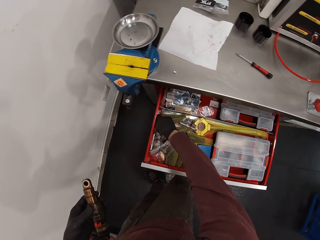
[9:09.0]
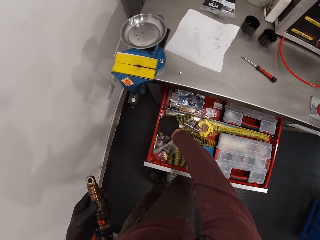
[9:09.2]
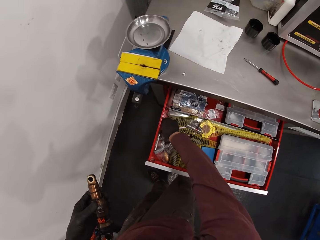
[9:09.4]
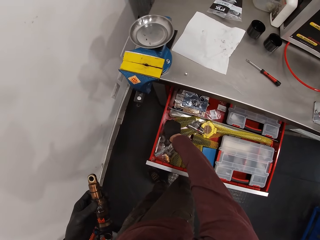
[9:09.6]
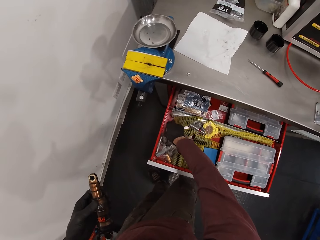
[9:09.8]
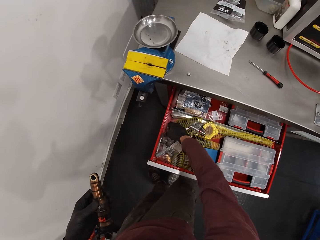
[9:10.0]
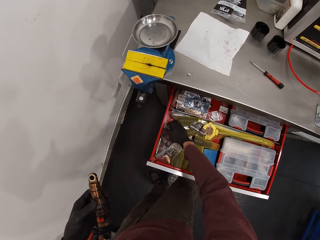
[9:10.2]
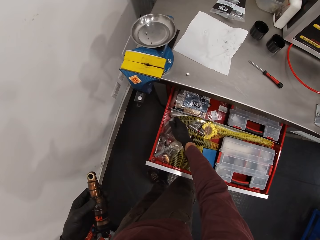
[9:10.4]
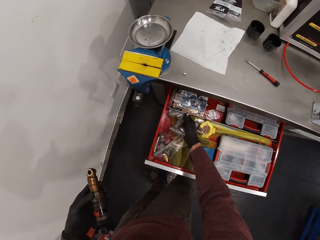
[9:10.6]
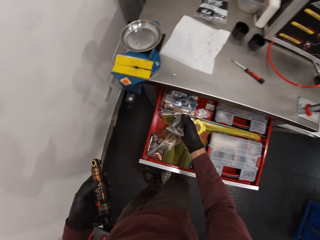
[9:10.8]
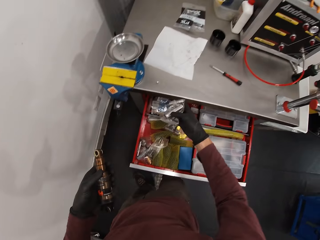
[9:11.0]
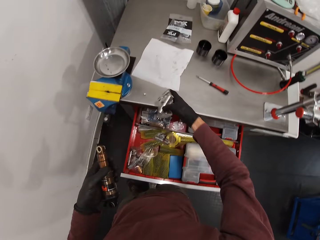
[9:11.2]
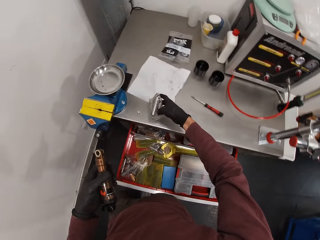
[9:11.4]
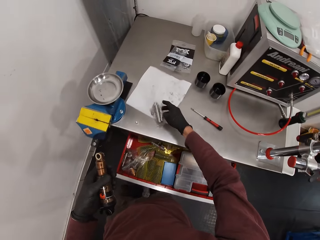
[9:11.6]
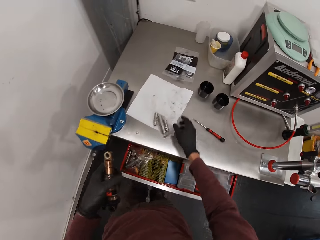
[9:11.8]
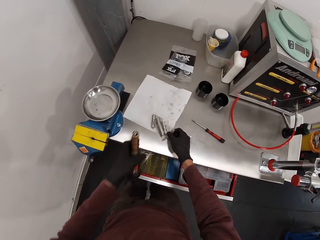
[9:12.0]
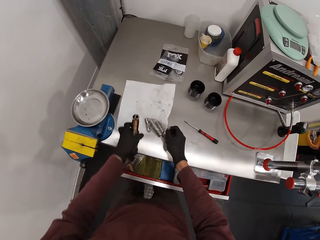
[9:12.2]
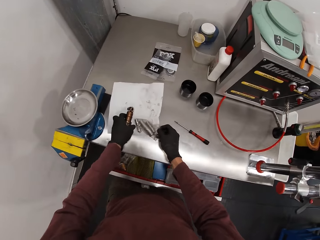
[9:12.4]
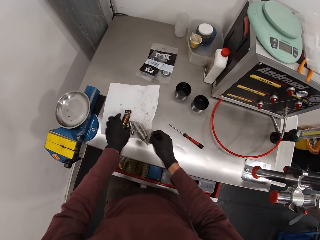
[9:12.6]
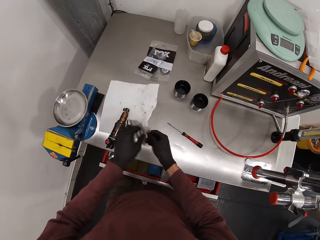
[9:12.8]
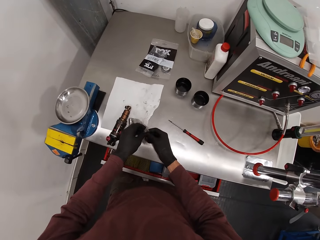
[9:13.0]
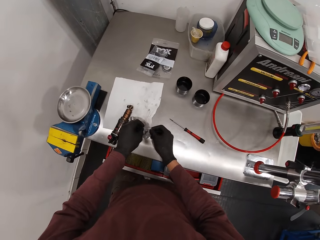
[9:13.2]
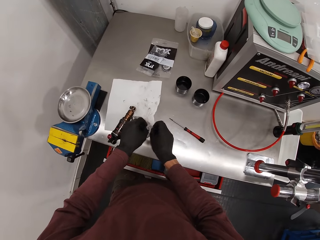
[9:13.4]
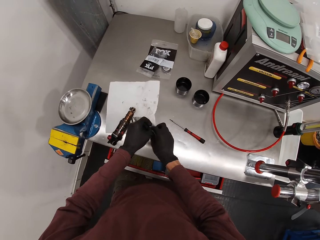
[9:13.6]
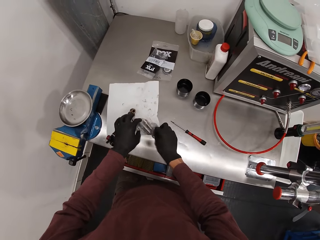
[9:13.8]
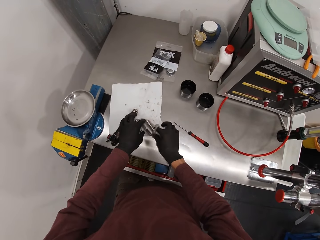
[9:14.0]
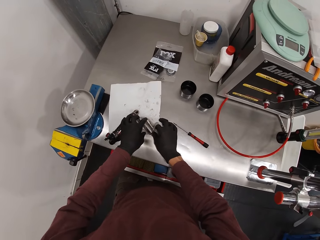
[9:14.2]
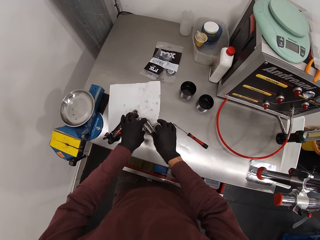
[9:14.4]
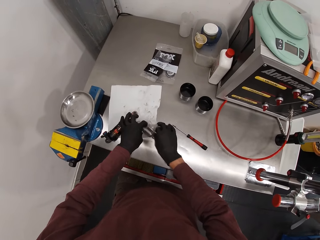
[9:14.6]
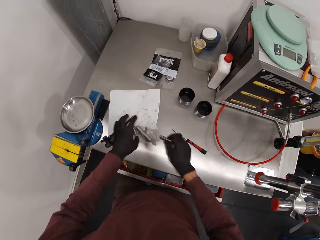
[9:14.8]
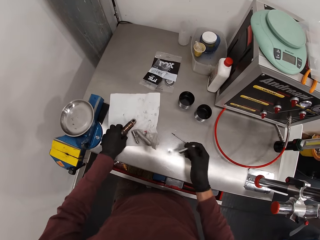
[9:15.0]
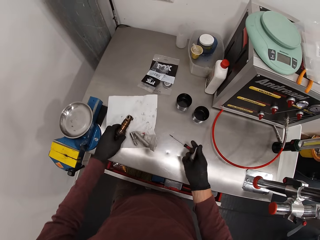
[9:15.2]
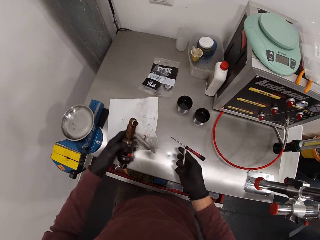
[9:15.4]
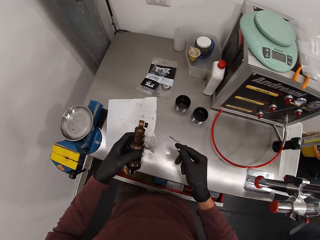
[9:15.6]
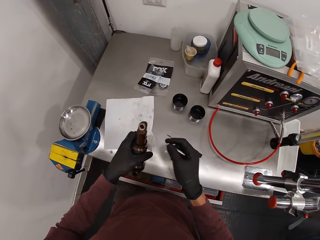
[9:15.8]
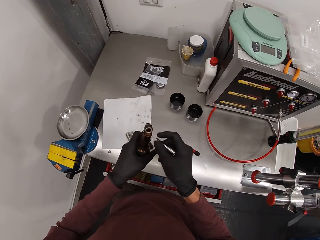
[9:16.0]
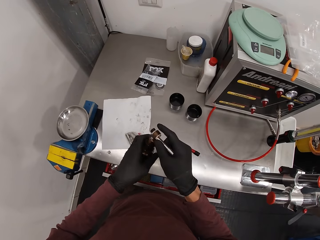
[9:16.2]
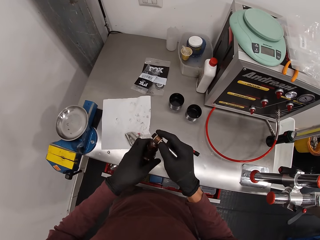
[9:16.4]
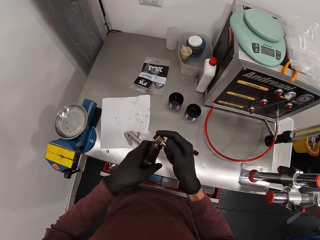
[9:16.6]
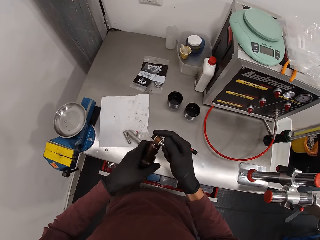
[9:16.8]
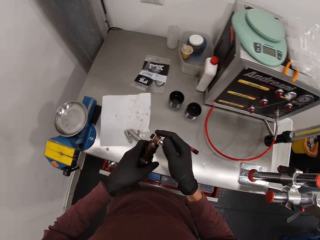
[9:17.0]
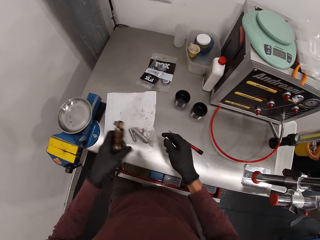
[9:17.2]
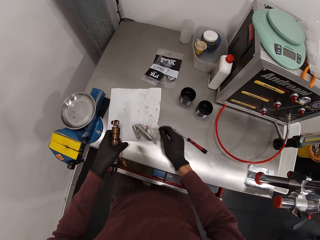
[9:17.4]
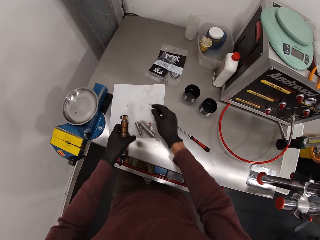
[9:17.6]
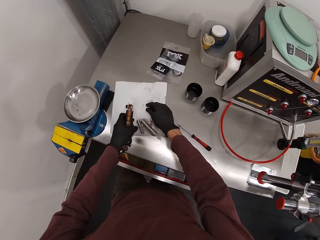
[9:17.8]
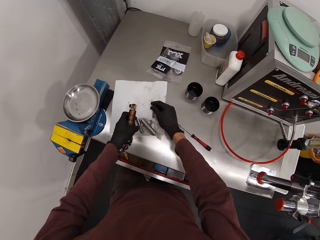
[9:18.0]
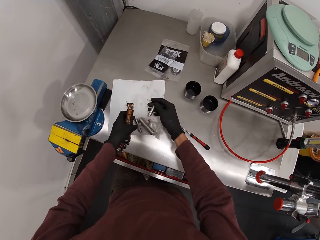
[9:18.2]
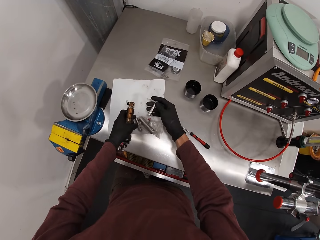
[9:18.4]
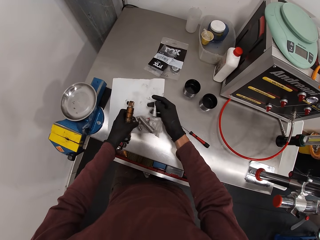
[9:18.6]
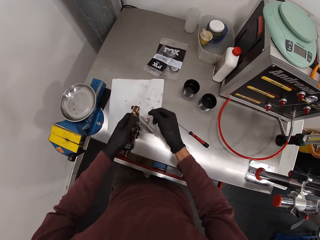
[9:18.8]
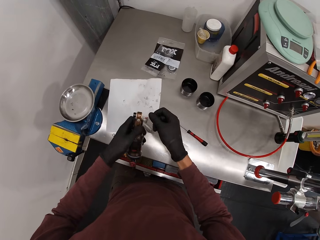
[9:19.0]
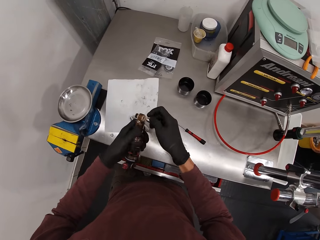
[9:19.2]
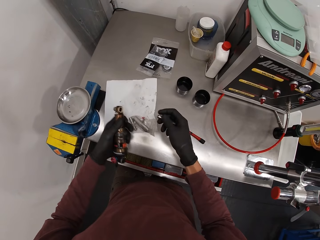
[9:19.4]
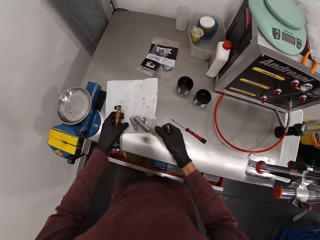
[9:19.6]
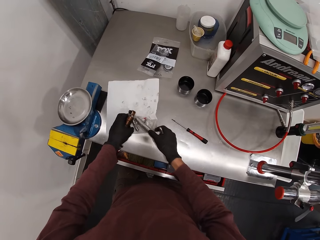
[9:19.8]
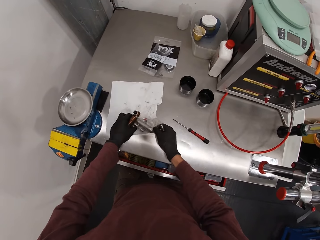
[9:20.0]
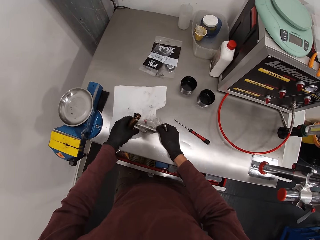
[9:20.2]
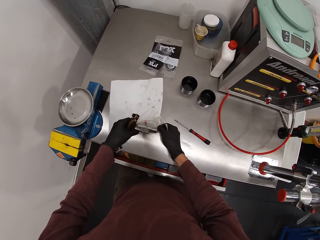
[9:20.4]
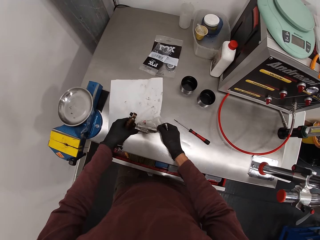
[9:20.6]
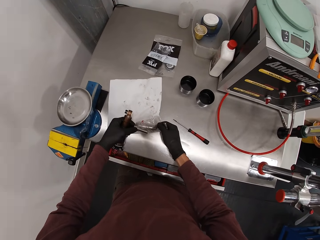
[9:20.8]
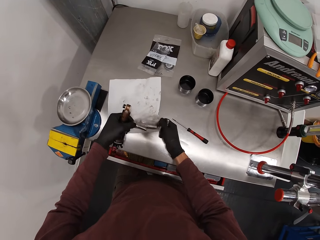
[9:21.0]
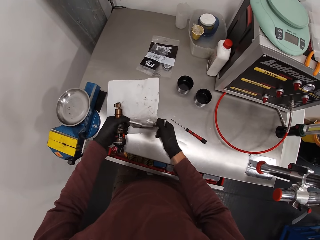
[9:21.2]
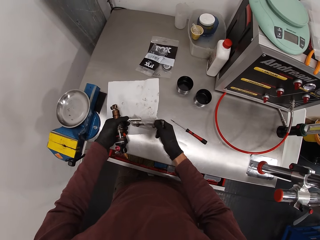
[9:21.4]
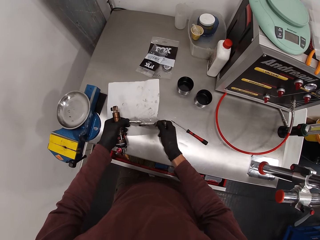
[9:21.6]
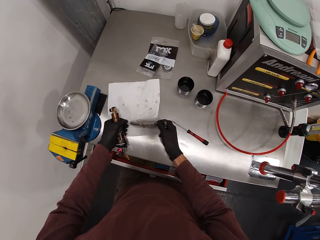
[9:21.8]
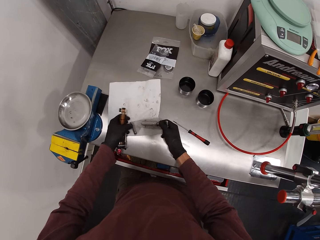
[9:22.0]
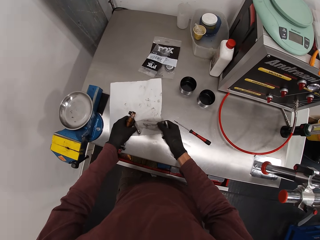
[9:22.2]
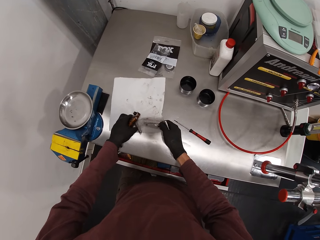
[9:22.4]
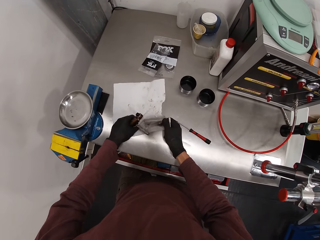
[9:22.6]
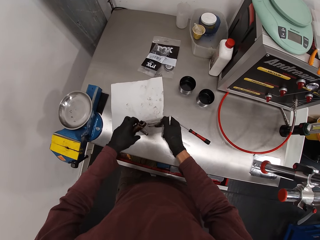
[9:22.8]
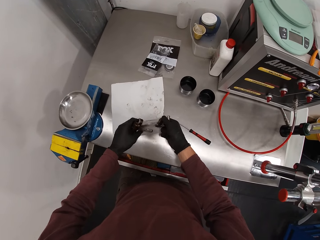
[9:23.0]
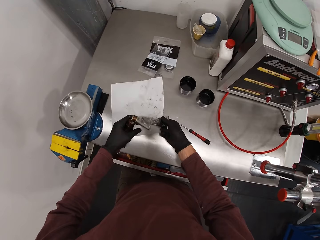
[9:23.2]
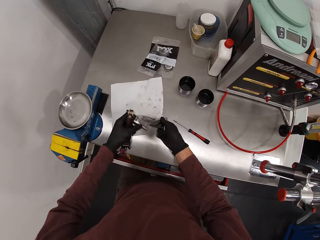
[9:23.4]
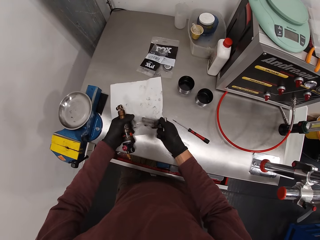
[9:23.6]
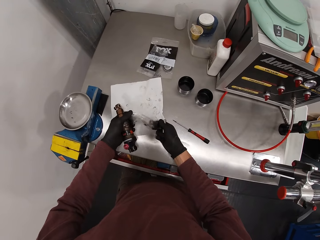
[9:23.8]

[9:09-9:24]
The camera wearer touches the tools on the drawer. He picks a pack of socket wrench from the drawer of the table with his right hand. He places the pack of socket wrench on the table with his right hand and closes the drawer of the table with his right knee. He holds the tissue paper. He places the spark plug in his left hand on the table. He opens the pack of socket wrench on the table with both hands. He picks a socket wrench or metal from the pack of socket wrench with his right hand. He takes the fox float from the table with his left hand. He puts the bolt on the eyelet of the fox float with his right hand. He removes the bolt from the eyelet of the fox float with his right hand. He holds the metal. He holds the plastic paper. He brings out the bolts from a nylon.

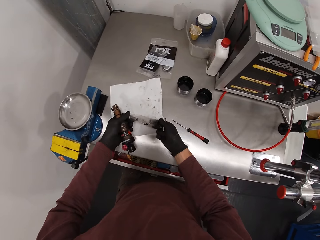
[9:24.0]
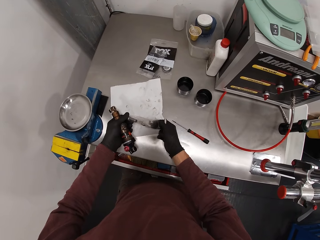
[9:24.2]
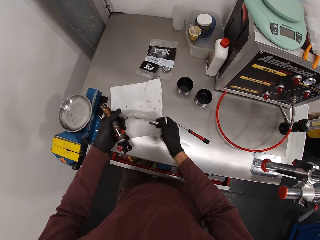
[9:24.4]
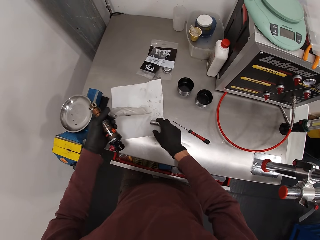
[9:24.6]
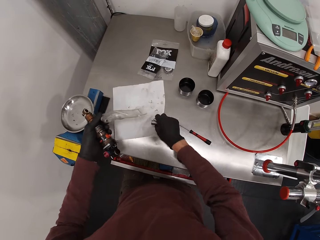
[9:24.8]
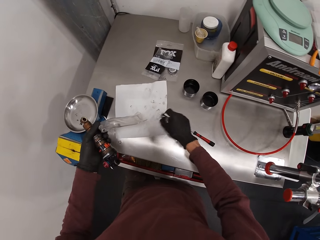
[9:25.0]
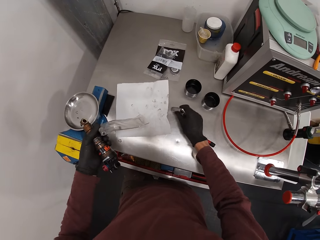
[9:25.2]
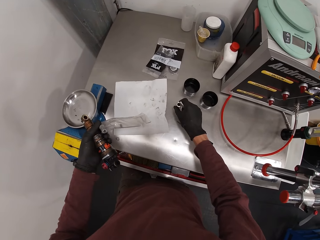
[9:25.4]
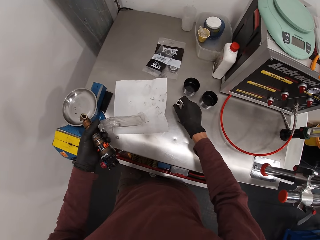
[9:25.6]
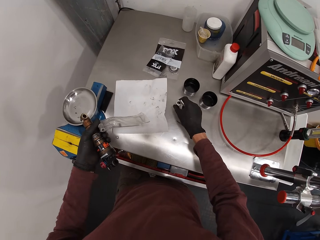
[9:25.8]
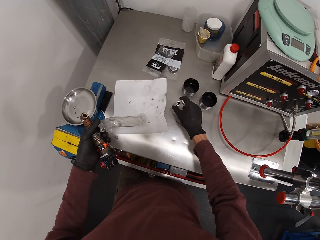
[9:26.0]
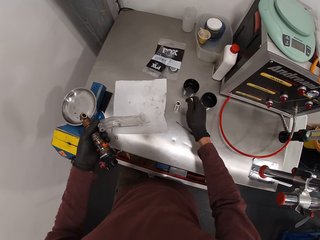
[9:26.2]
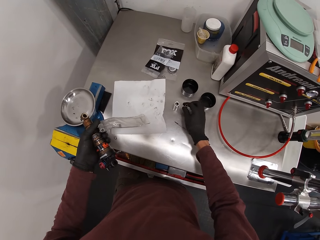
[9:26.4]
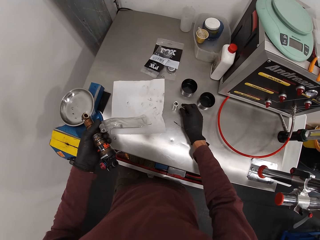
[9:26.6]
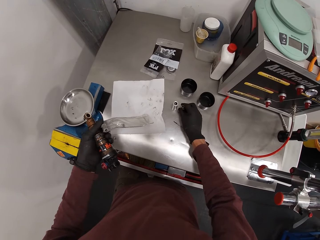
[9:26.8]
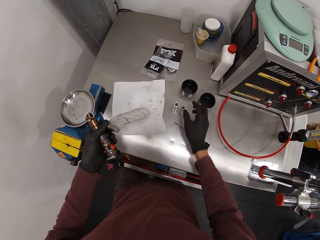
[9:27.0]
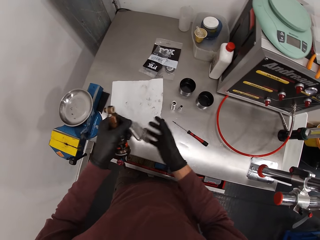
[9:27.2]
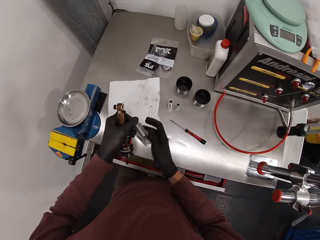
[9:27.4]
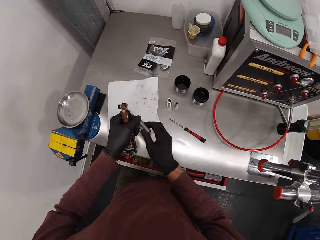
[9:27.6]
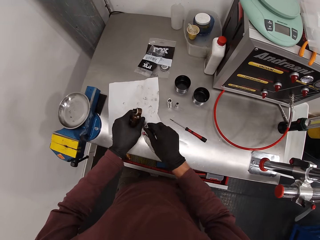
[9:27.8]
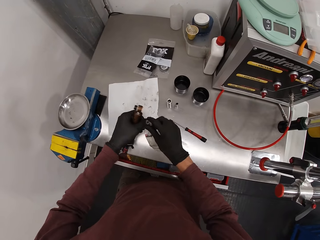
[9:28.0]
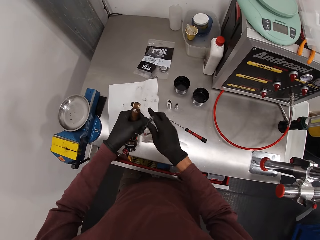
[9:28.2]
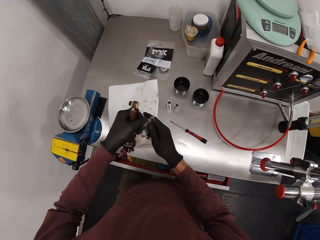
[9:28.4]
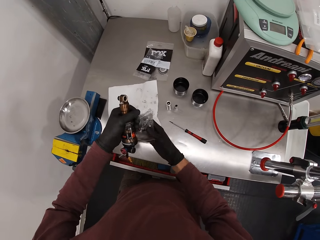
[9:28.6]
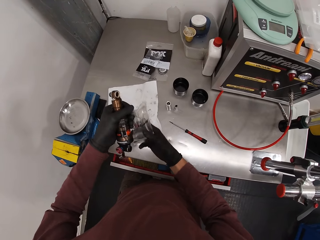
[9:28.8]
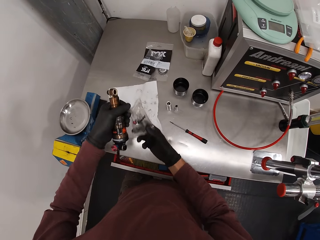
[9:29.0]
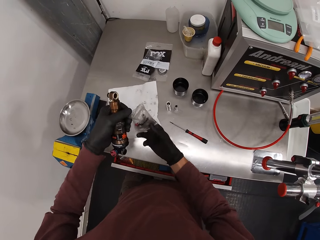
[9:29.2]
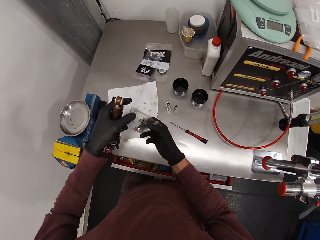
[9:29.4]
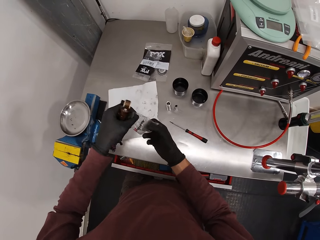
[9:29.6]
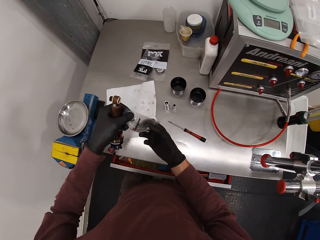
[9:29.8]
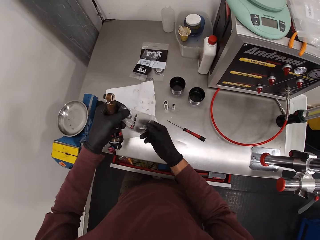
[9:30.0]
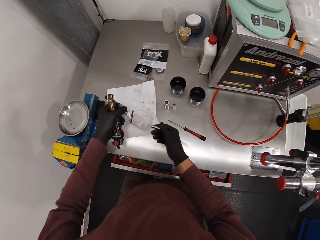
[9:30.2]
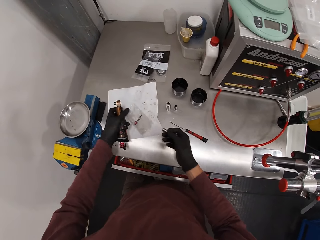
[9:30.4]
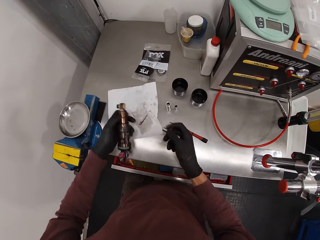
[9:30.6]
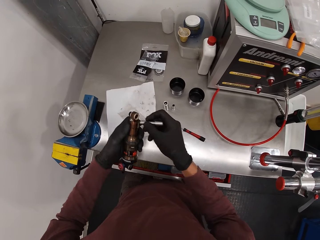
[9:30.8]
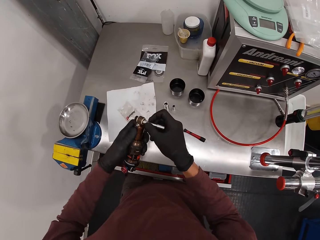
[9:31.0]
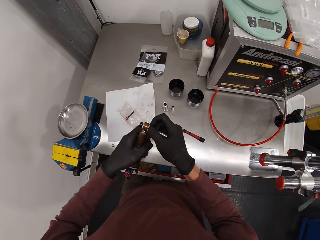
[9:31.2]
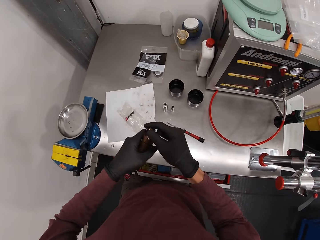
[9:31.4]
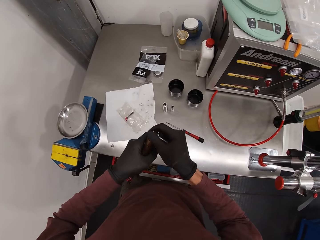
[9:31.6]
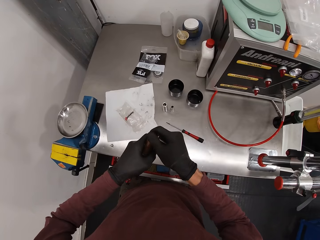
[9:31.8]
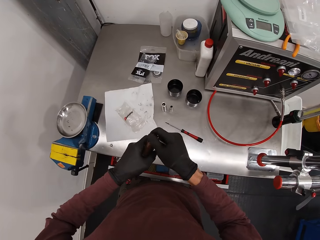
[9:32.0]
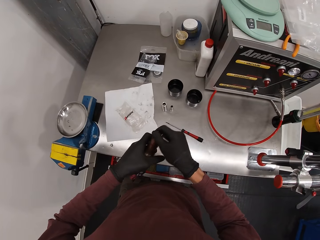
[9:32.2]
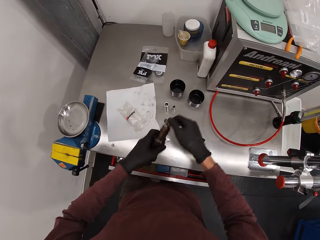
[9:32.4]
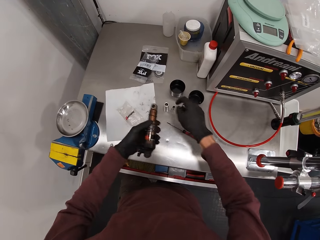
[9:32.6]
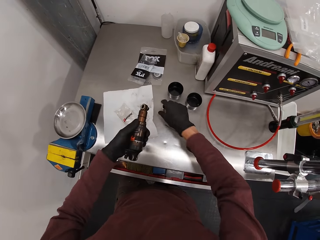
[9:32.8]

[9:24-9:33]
The camera wearer puts the metal or bolts down and picks the metal. He drops the bolts on the table with his right hand. He holds the plastic paper and removes the metal from the paper. He puts a bolt on the eyelet of the fox float with his right hand. He puts the plastic paper down and holds the metal.
